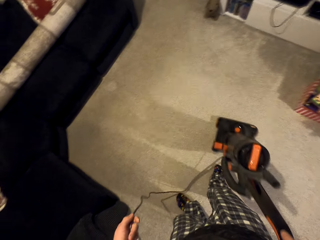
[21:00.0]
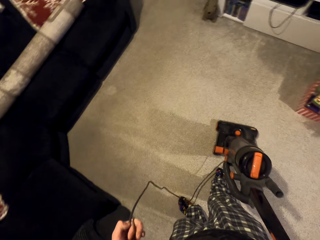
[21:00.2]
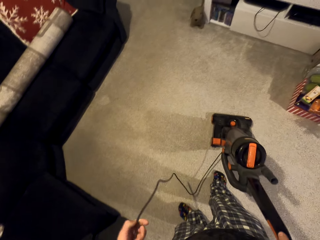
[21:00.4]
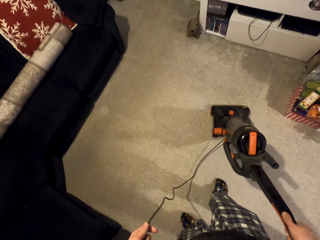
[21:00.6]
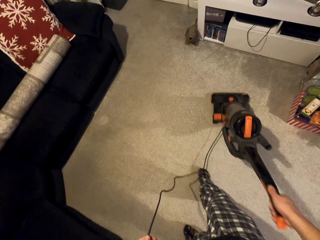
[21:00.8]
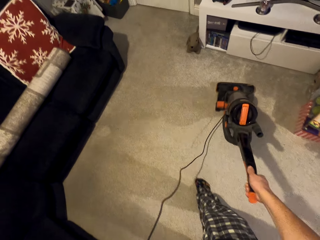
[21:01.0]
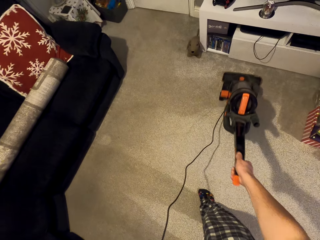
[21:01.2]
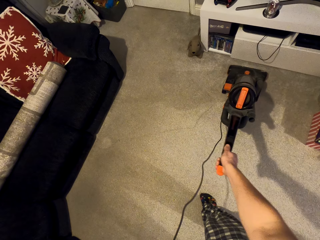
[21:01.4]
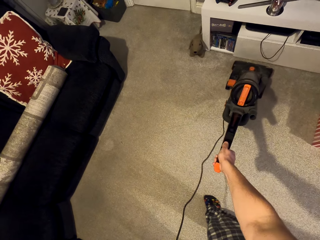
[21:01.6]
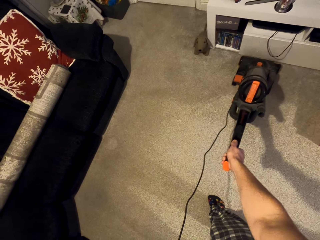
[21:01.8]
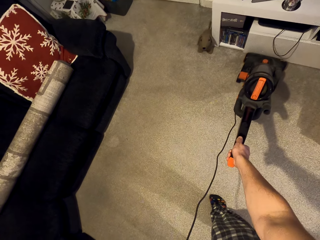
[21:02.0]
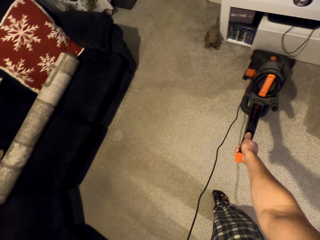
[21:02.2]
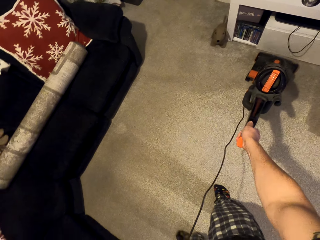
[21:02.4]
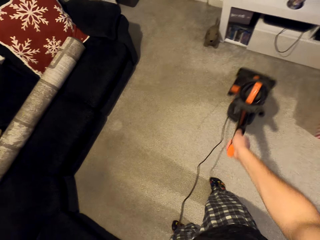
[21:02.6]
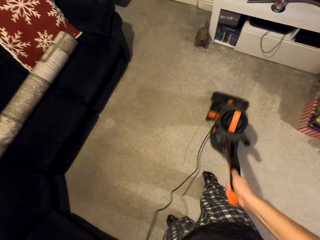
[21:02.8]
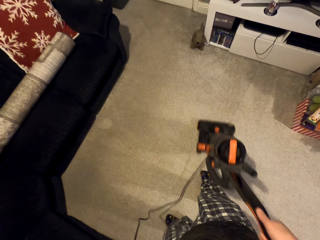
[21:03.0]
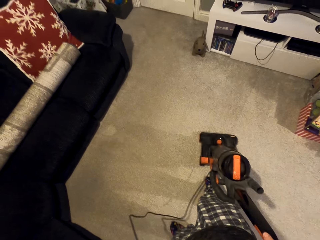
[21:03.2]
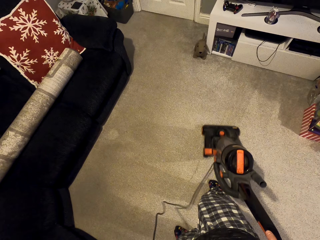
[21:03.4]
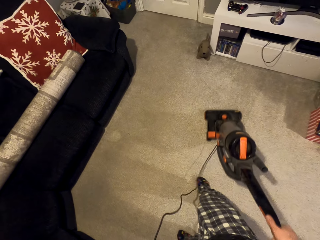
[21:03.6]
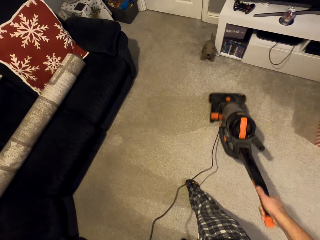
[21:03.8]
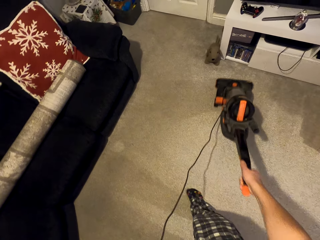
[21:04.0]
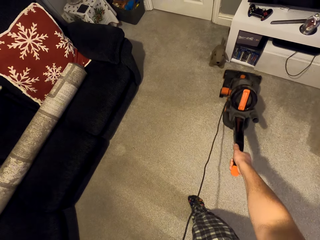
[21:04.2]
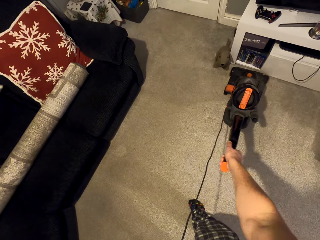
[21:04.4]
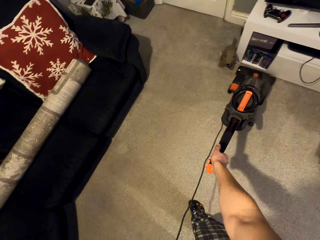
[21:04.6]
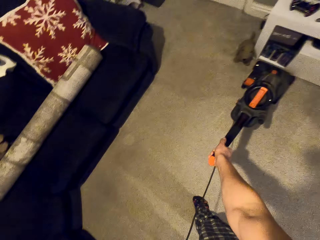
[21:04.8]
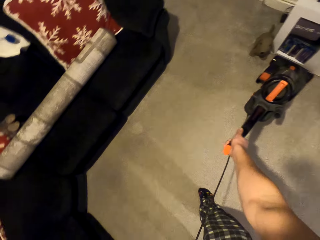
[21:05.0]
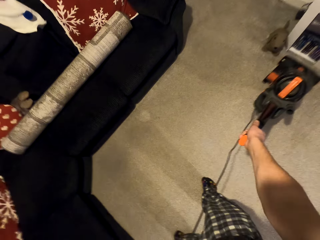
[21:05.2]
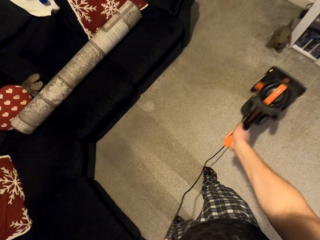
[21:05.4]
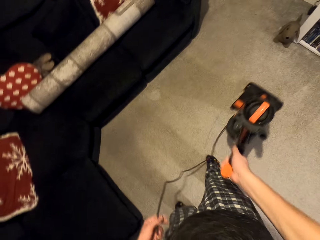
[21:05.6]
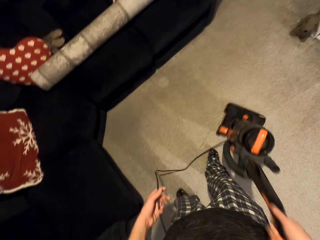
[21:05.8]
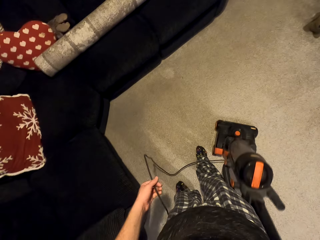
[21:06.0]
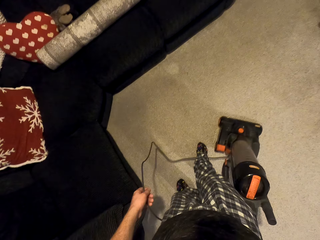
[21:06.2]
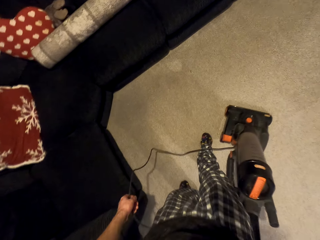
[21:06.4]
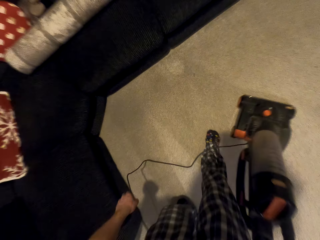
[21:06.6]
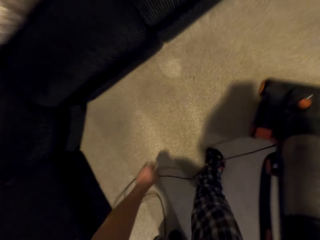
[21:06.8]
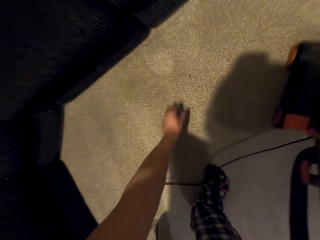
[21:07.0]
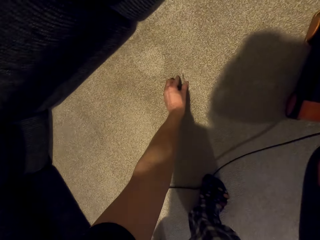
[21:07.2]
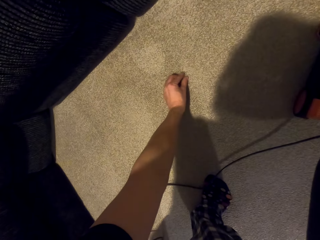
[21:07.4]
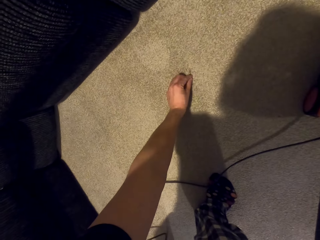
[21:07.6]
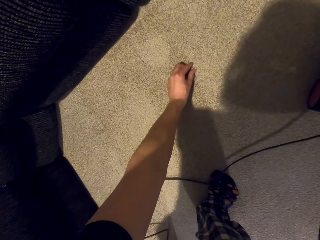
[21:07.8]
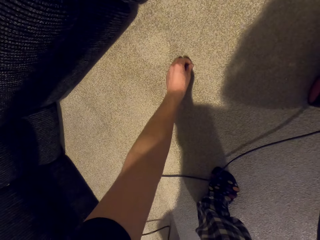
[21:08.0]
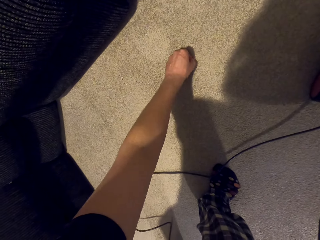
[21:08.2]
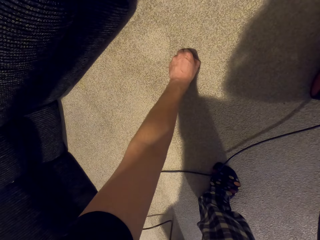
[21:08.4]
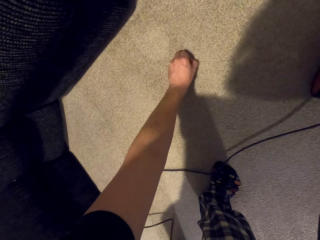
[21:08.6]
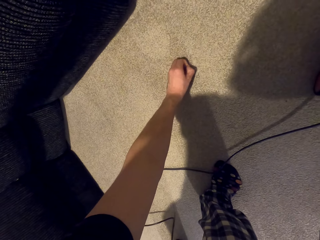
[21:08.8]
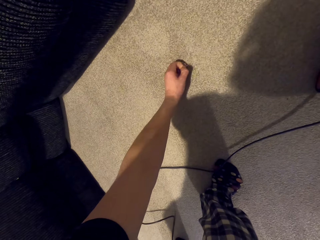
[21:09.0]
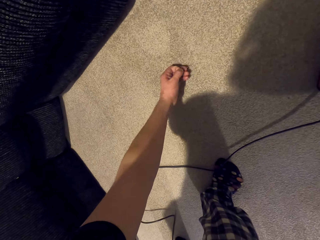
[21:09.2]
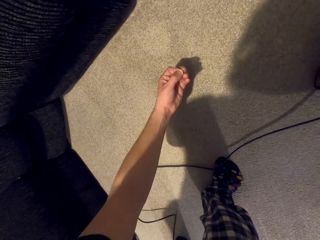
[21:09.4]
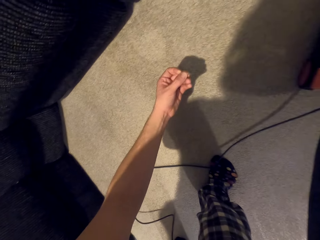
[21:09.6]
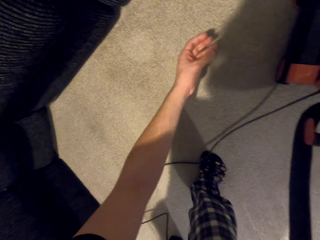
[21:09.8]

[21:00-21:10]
The camera wearer pulls the vacuum cleaner downwards. They move the vacuum cleaner upwards. They pull the vacuum cleaner downwards. They move the vacuum cleaner upwards. They pull the vacuum cleaner downwards. They move the vacuum cleaner upwards. They pick dirt on the carpet.

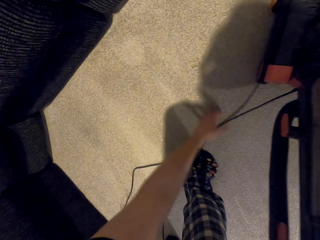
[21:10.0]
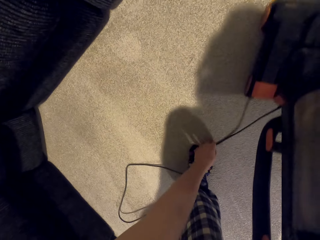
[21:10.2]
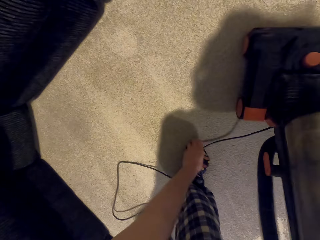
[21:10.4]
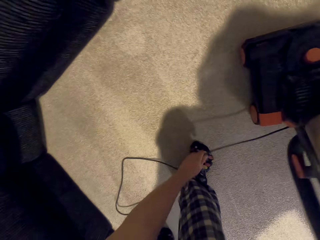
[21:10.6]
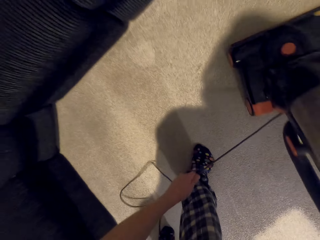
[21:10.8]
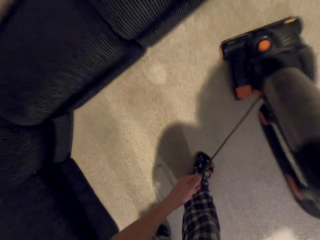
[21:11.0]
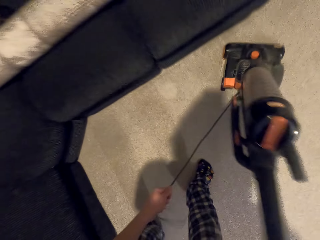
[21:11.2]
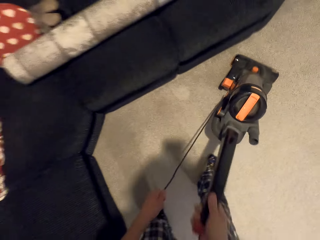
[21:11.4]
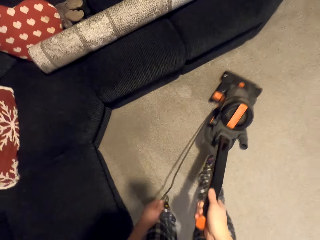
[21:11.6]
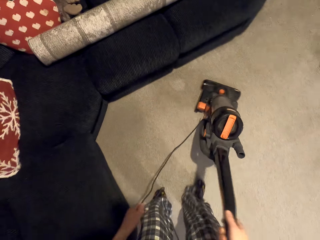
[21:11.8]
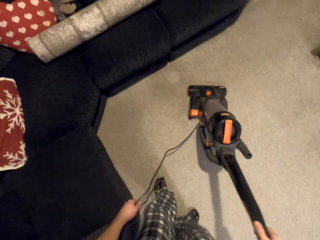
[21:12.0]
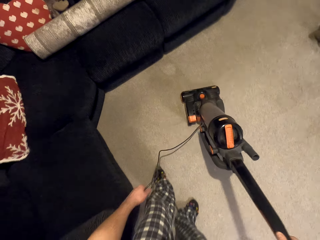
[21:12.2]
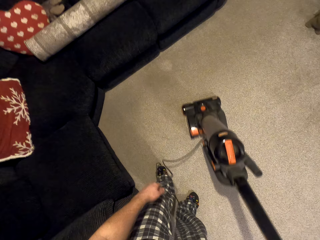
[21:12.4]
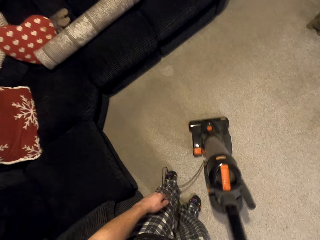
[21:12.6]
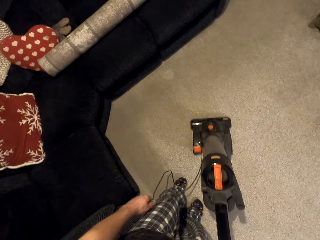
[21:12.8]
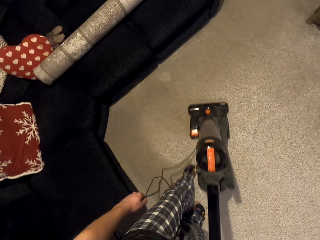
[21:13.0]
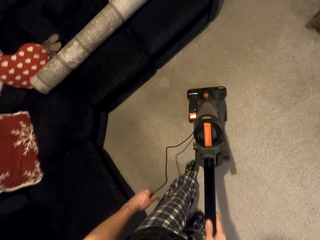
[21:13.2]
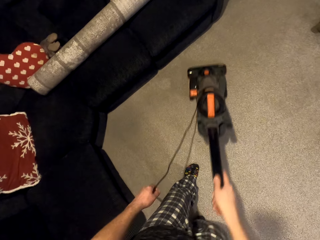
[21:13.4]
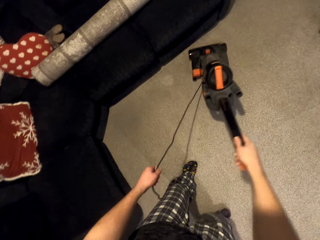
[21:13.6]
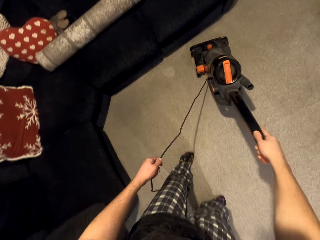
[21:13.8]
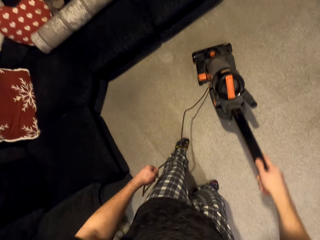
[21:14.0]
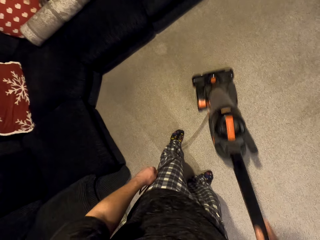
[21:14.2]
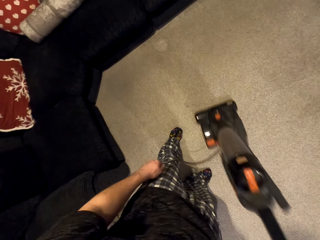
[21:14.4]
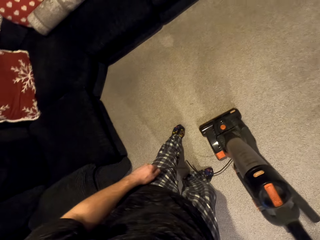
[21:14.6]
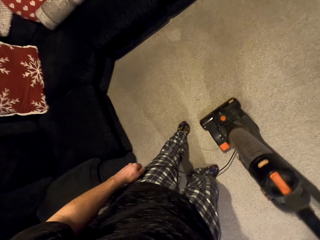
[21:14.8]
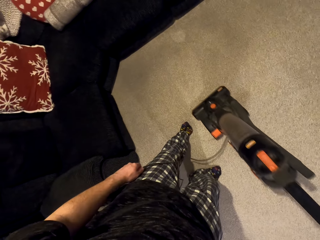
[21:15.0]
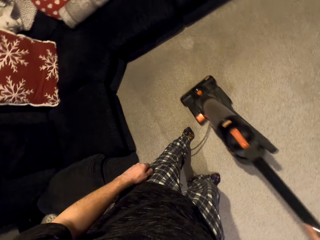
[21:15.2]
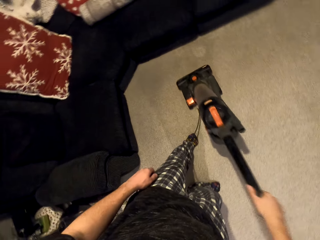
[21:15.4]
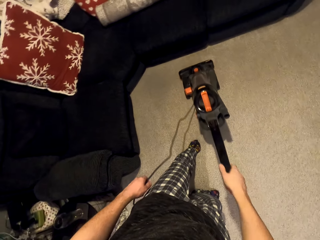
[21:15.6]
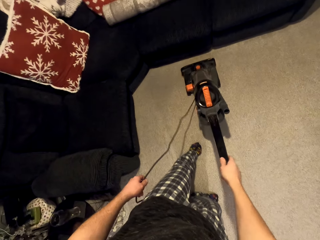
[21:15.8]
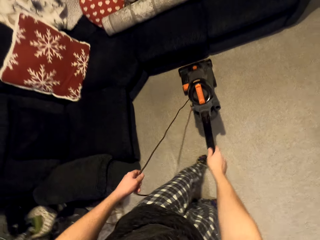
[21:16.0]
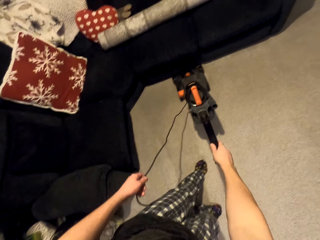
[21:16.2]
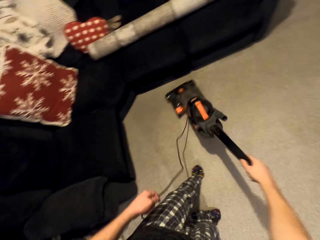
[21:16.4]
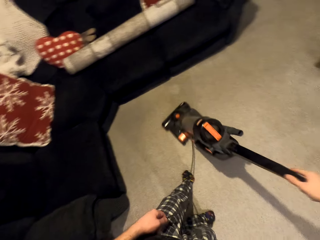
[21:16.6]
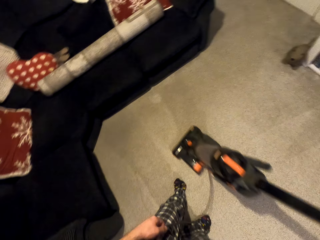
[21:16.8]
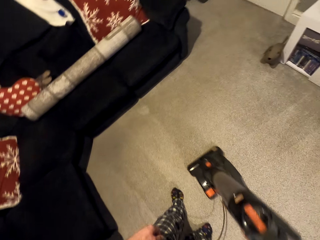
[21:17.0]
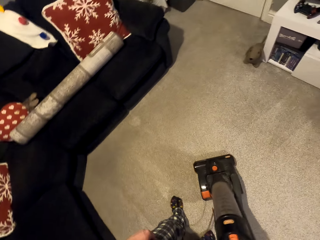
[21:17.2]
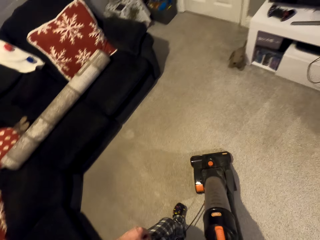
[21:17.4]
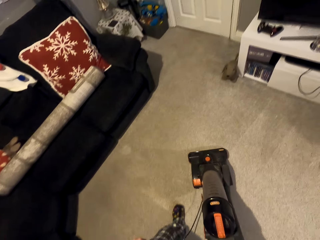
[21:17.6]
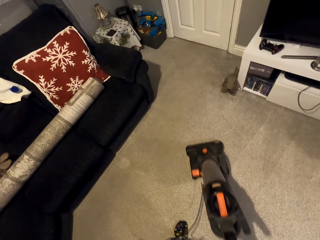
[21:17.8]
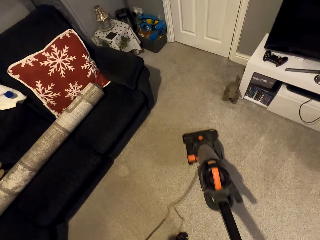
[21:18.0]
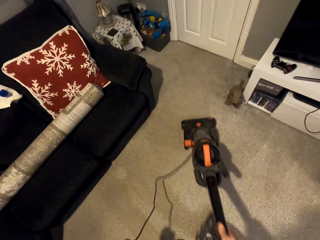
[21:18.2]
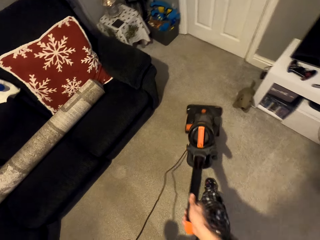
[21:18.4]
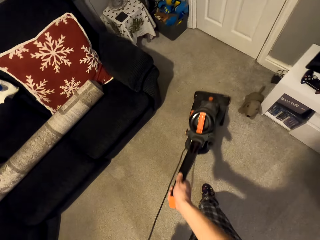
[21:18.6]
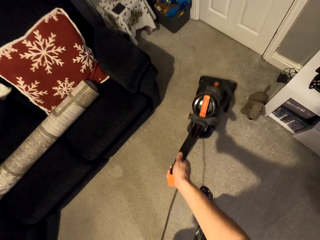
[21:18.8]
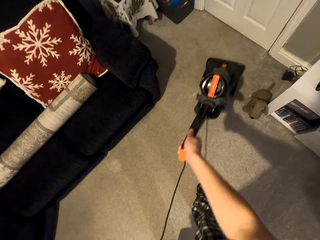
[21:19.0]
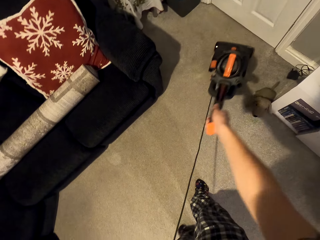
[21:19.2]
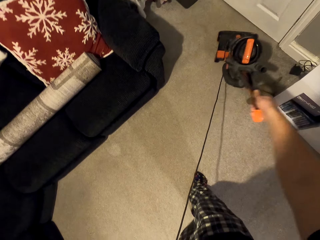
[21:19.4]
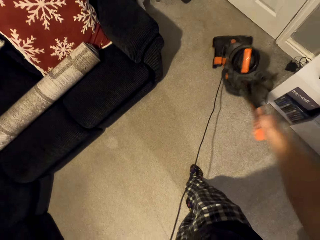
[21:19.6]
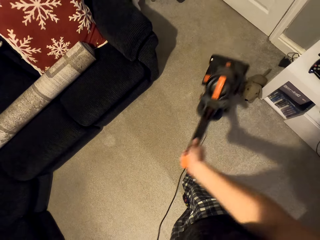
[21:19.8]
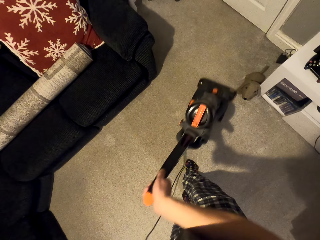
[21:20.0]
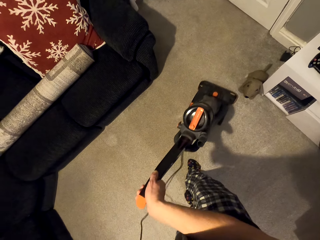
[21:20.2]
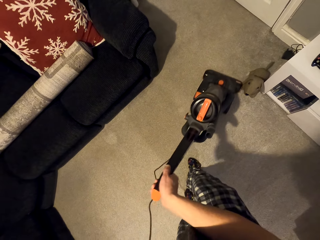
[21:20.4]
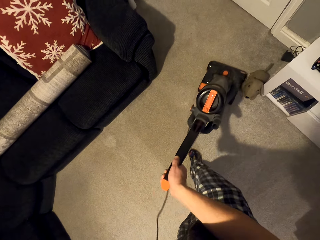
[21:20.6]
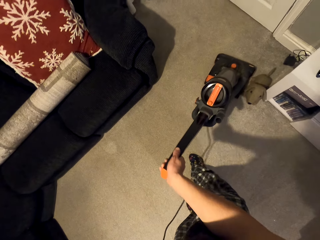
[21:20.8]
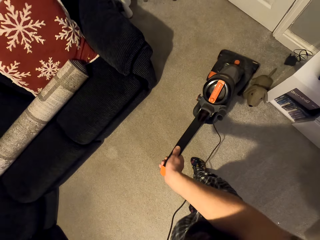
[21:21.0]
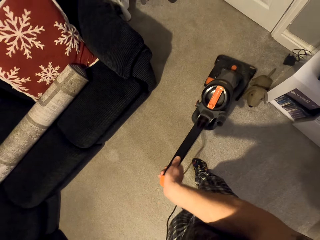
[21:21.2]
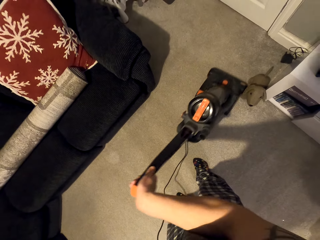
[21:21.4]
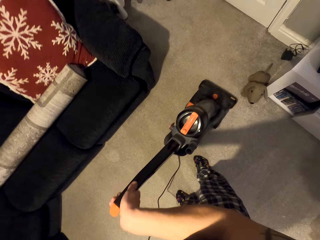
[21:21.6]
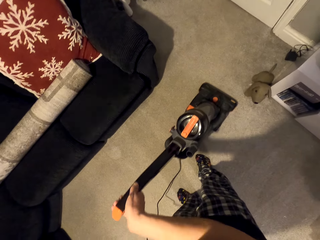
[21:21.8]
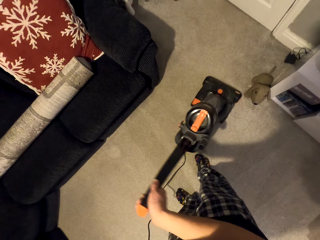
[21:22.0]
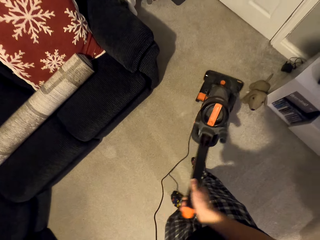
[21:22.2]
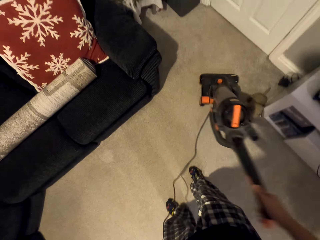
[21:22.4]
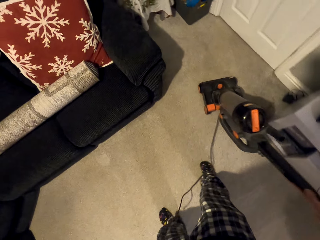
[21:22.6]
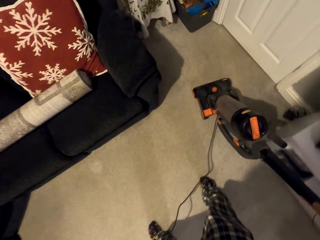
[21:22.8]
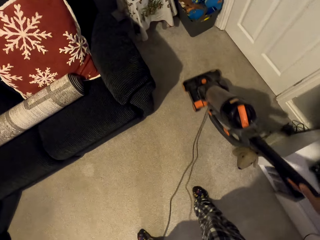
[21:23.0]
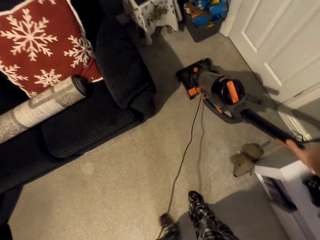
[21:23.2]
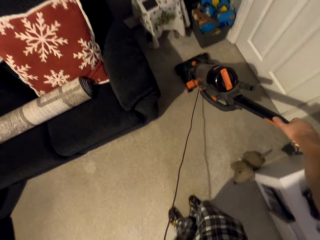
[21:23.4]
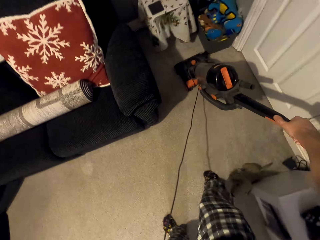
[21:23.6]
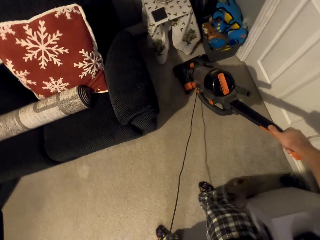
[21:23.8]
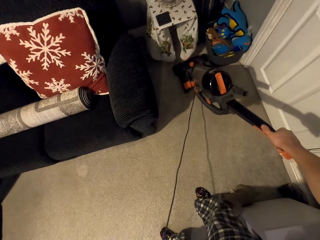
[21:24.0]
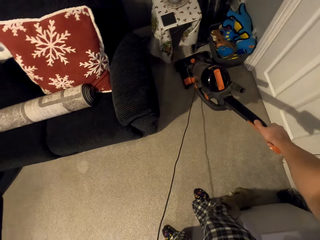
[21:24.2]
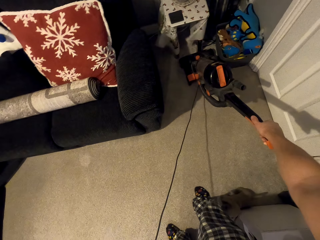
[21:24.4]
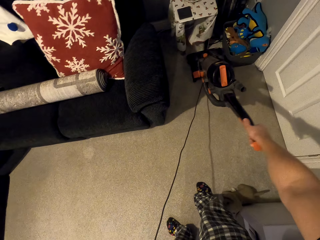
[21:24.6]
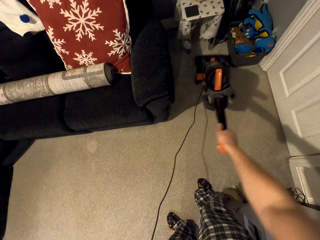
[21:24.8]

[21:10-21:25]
The camera wearer holds the wire. They pull the vacuum cleaner downwards. They move the vacuum cleaner upwards. They pull the vacuum cleaner downwards. They move the vacuum cleaner upwards. They pull the vacuum cleaner downwards. They move the vacuum cleaner upwards. They pull the vacuum cleaner downwards. They move the vacuum cleaner upwards. They pull the vacuum cleaner downwards. They move the vacuum cleaner upwards. They pull the vacuum cleaner downwards. They move the vacuum cleaner upwards.
